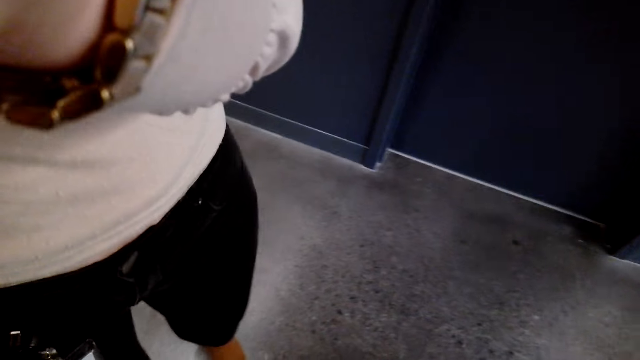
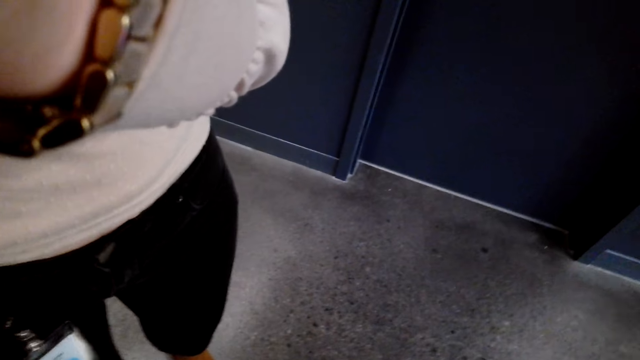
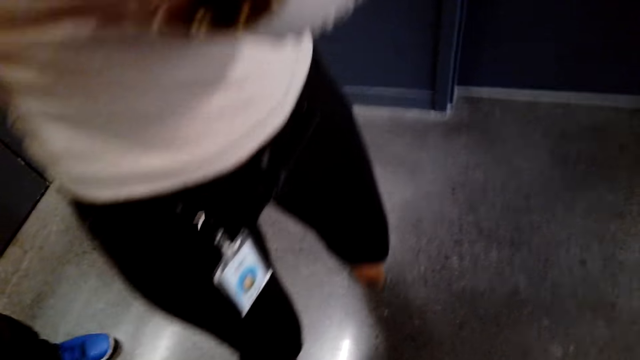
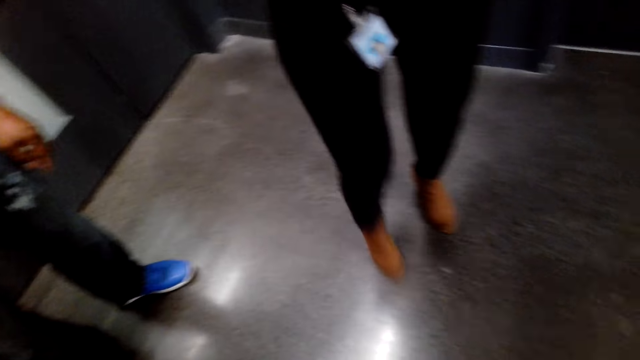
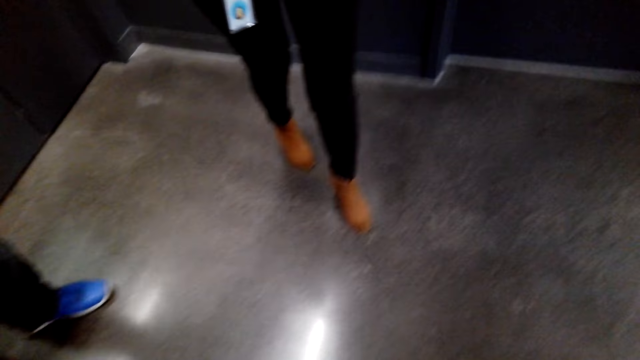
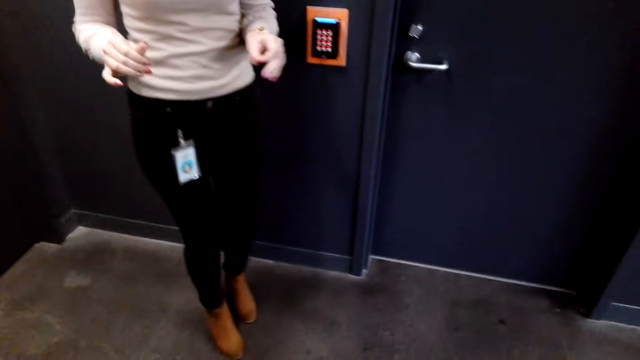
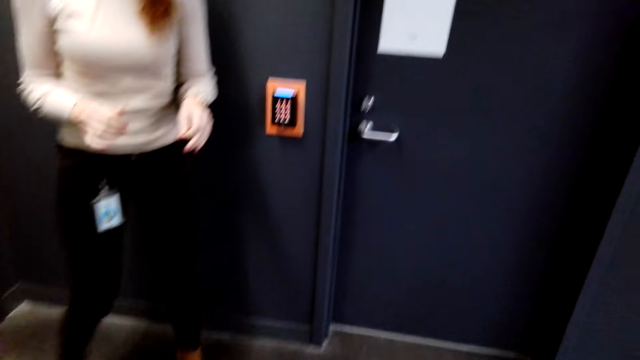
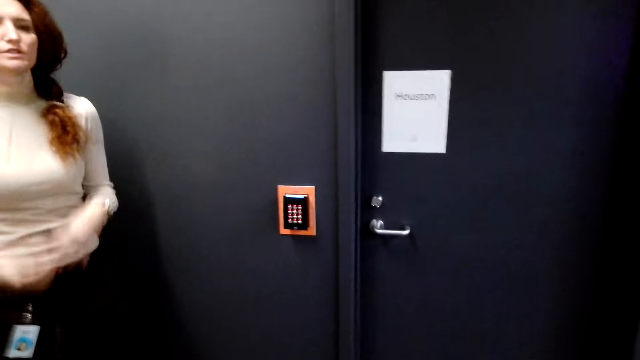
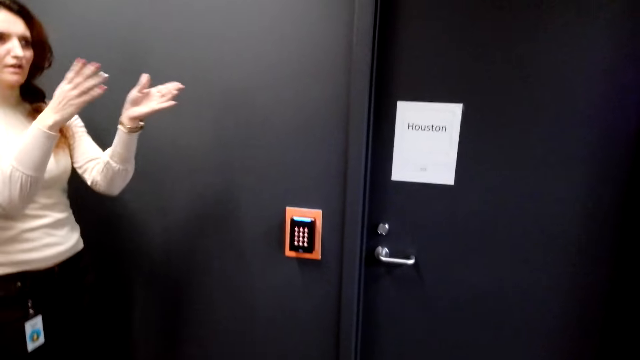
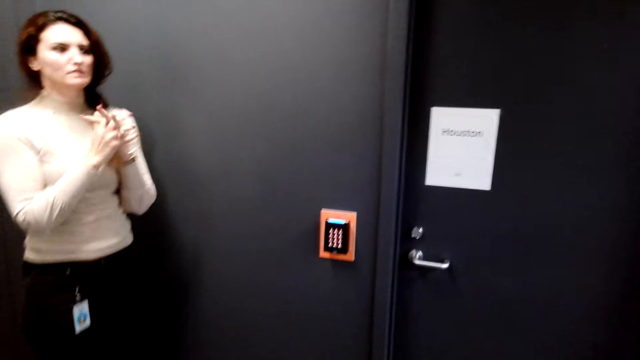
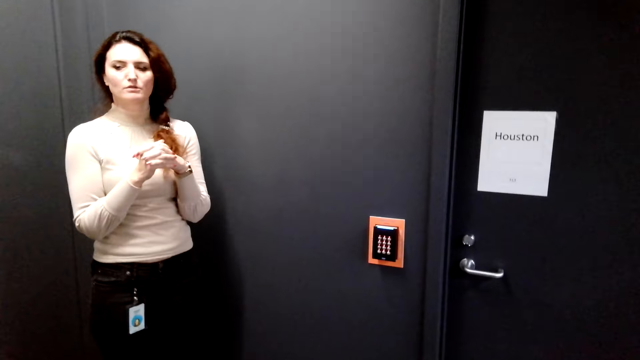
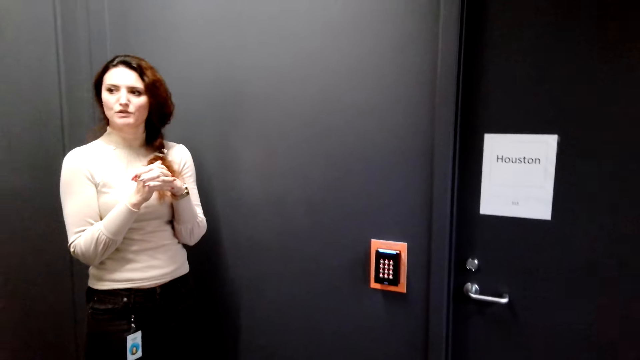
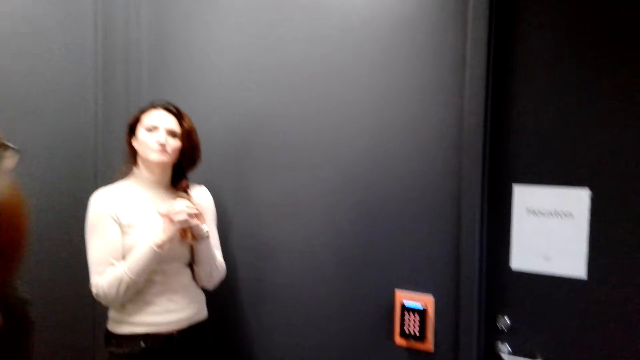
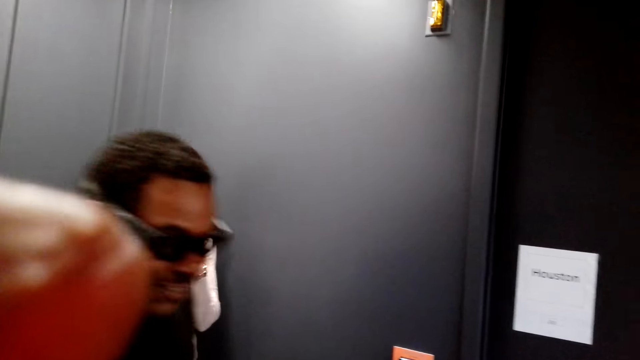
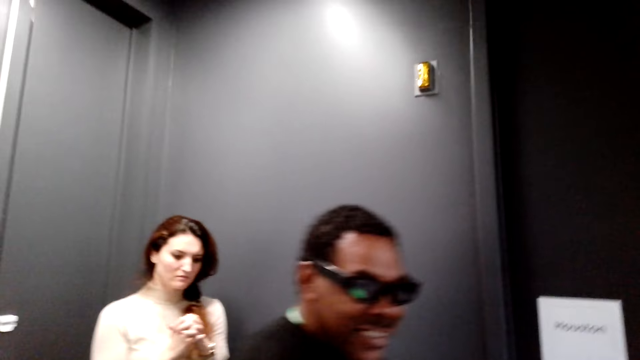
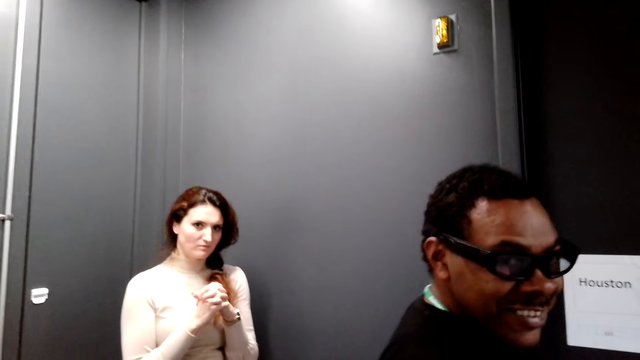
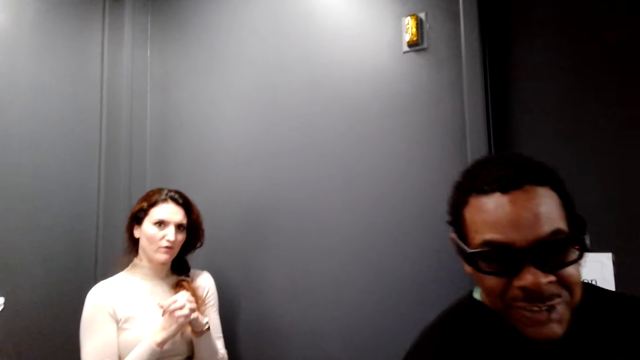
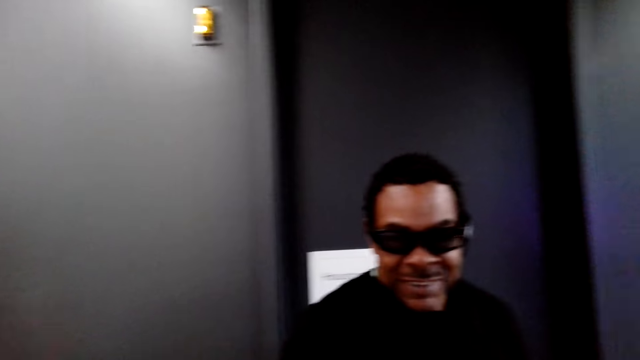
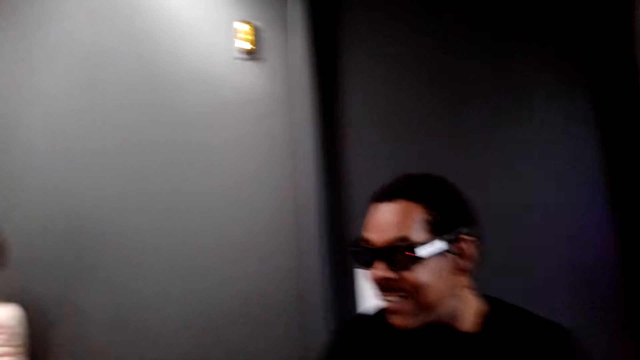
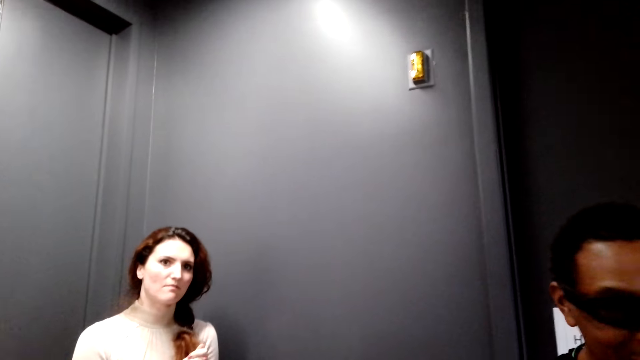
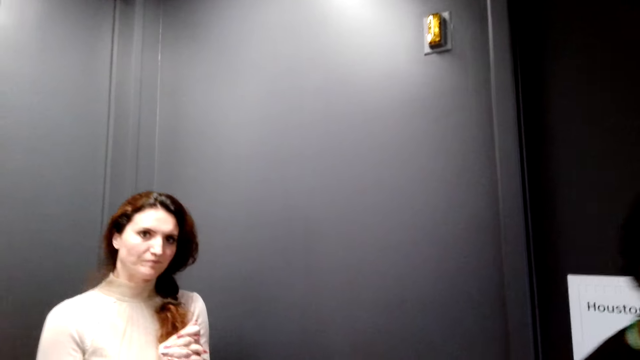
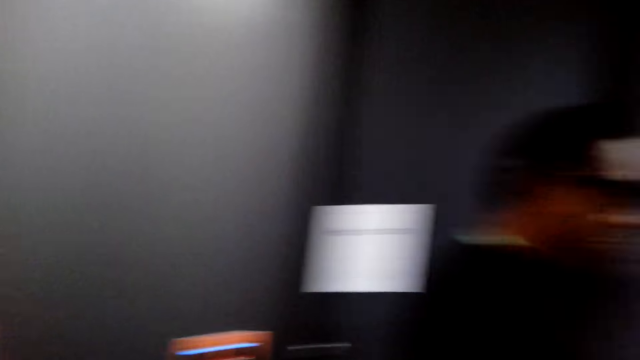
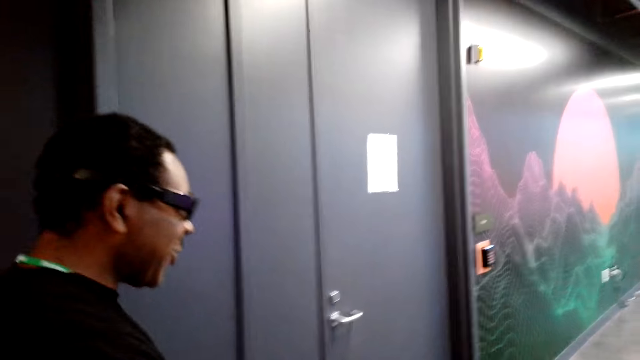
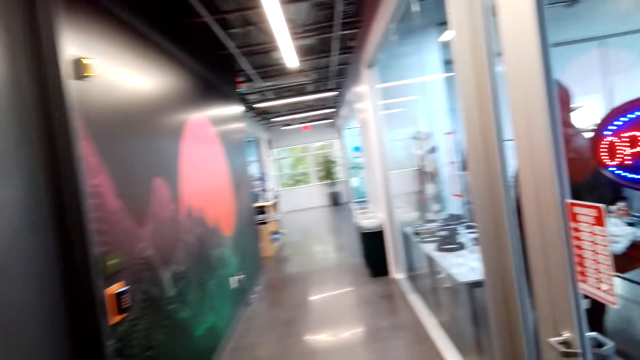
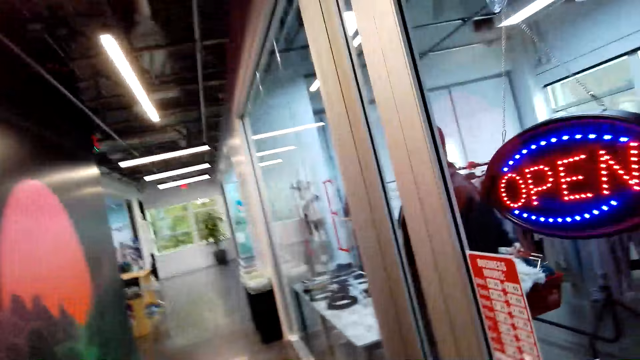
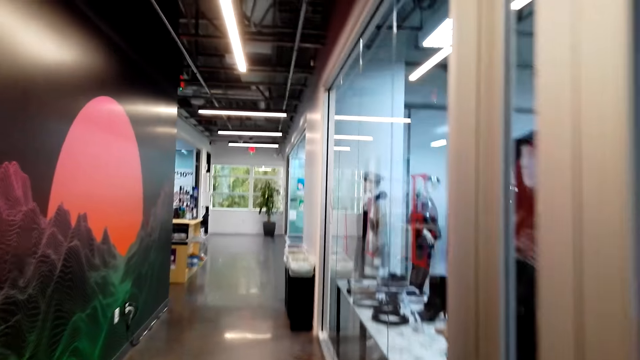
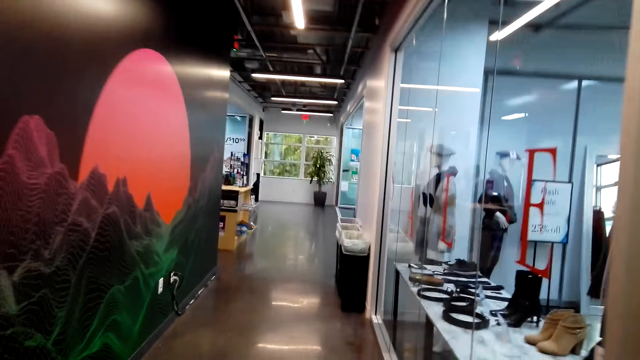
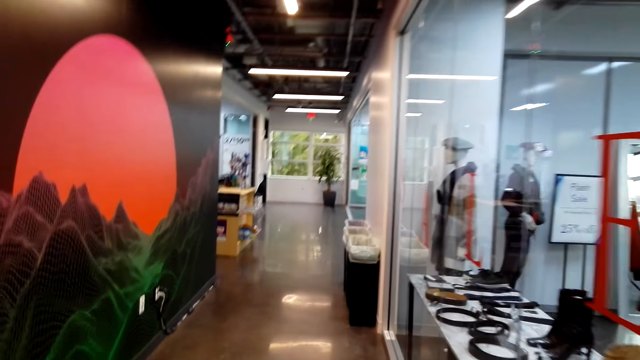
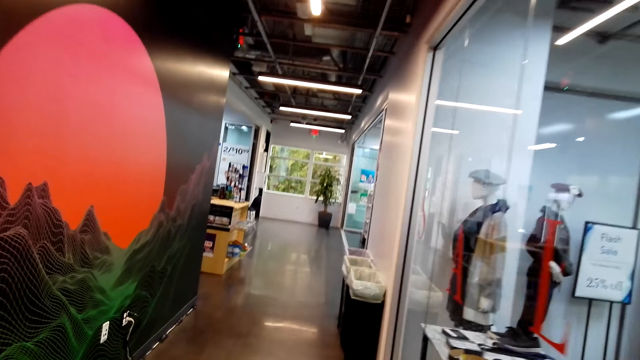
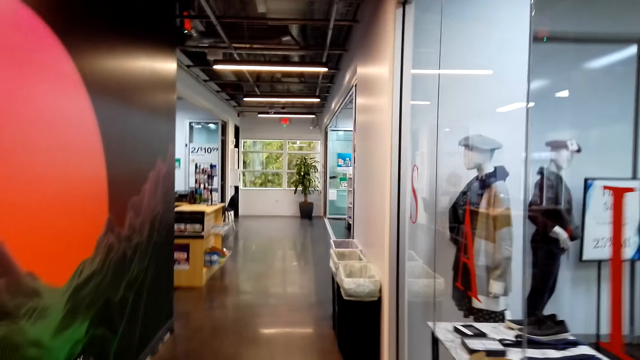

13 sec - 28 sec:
A man puts the camera into focus on the head of the camera wearer. A woman talks to the camera wearer. The man shows the camera wearer the direction. Another man talks to the camera wearer. A third man walks around the room. The camera wearer walks around the supermarket.

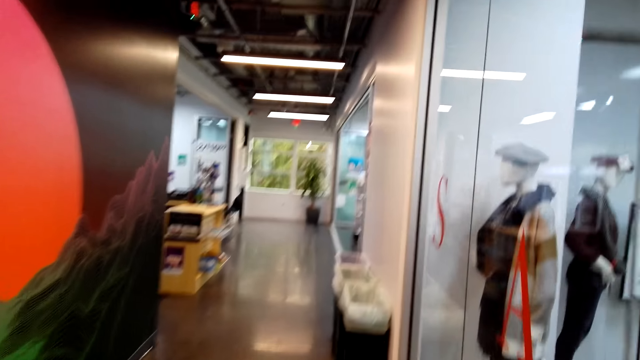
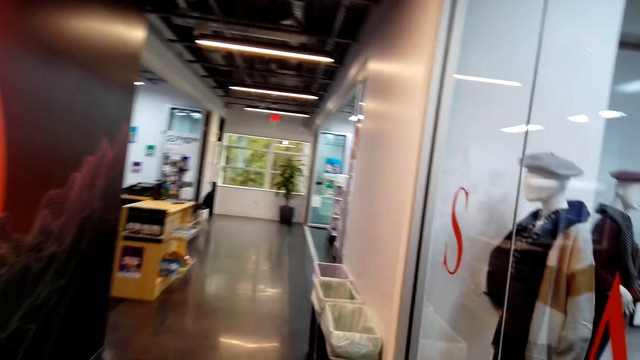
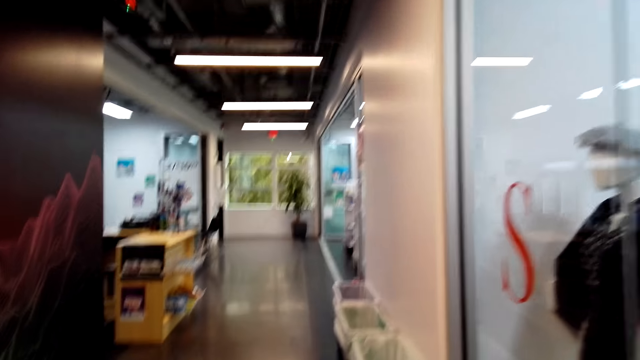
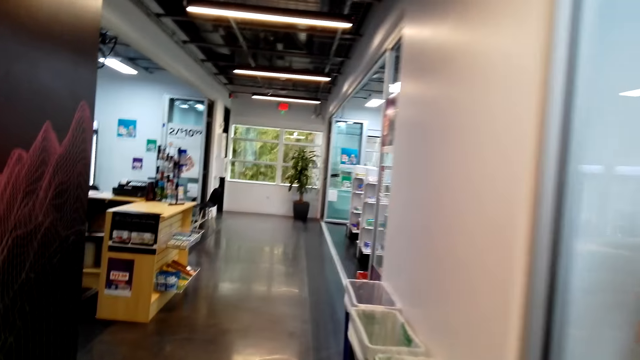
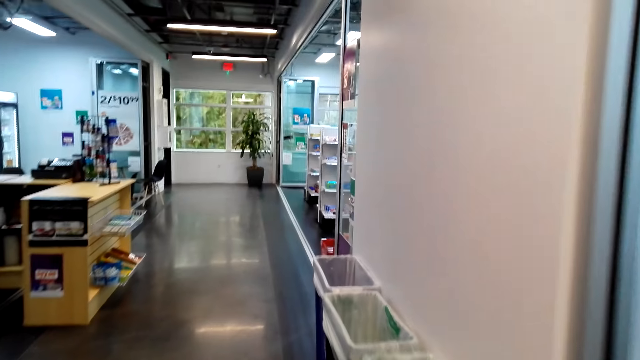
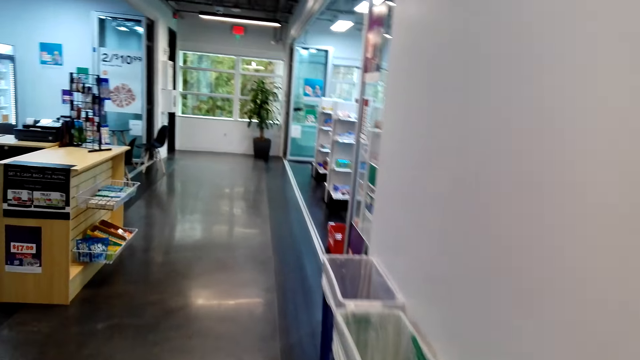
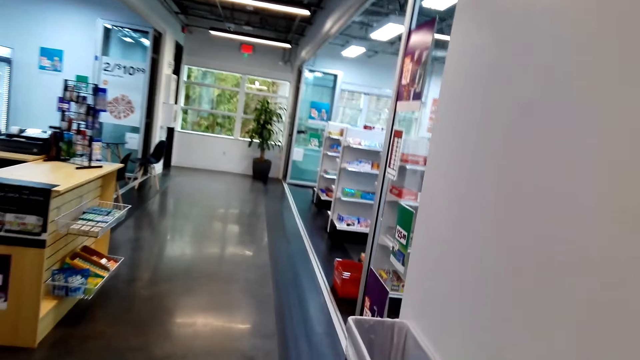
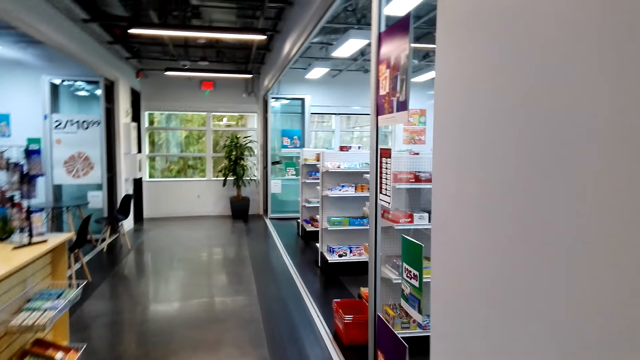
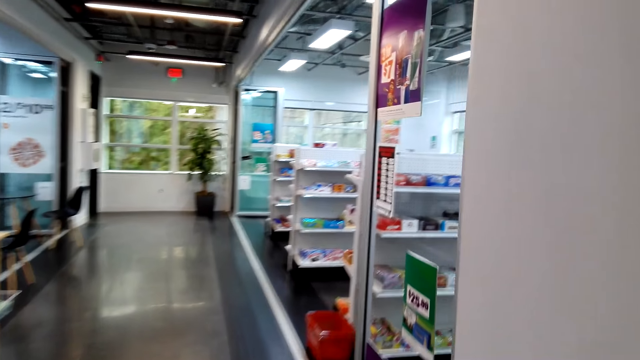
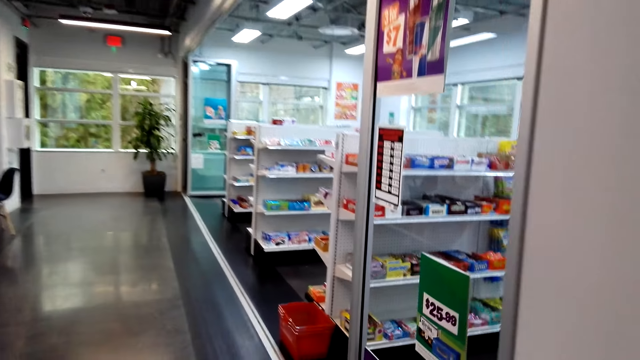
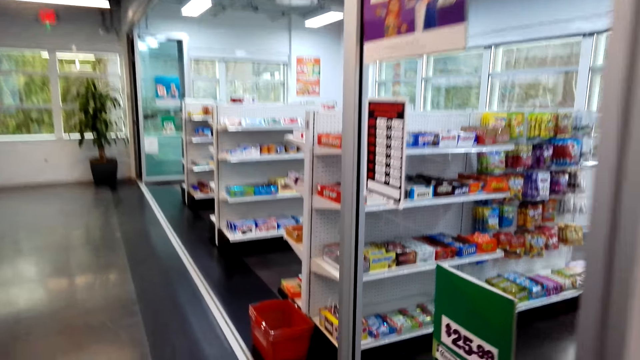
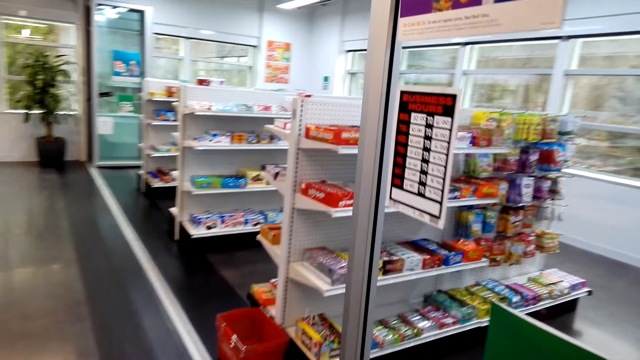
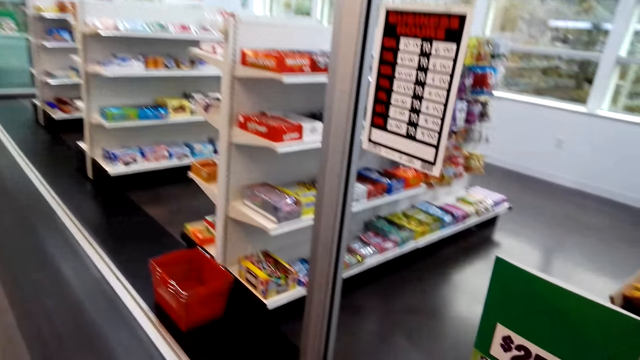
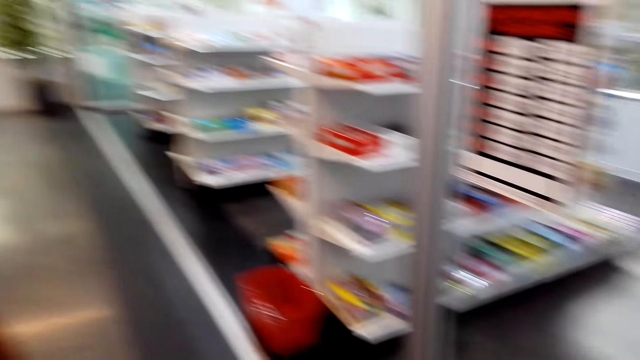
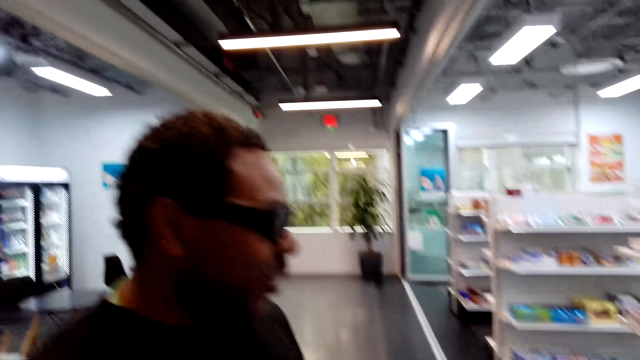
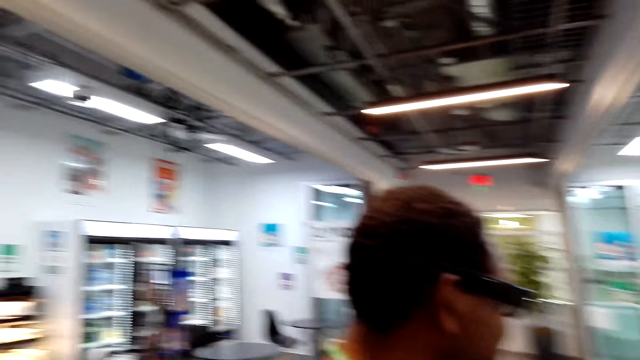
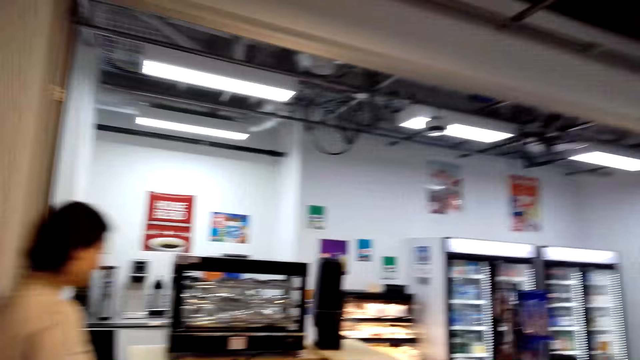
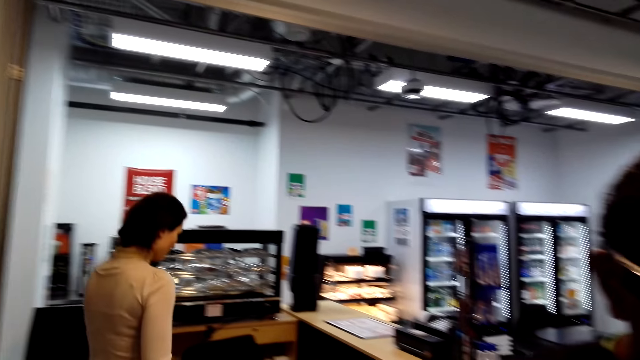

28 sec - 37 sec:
The camera wearer looks around.
